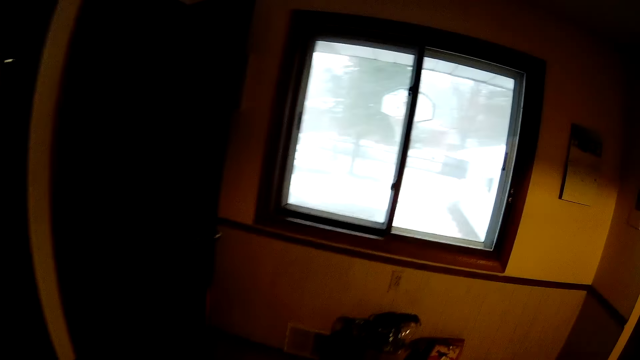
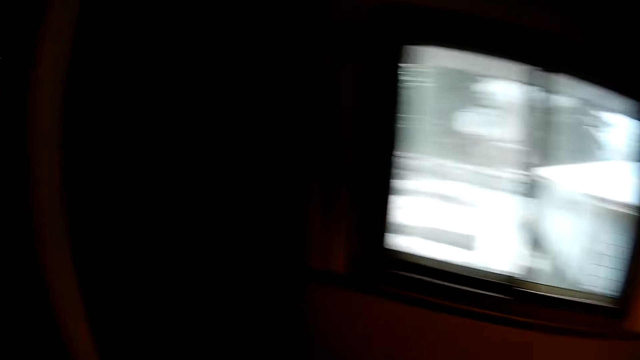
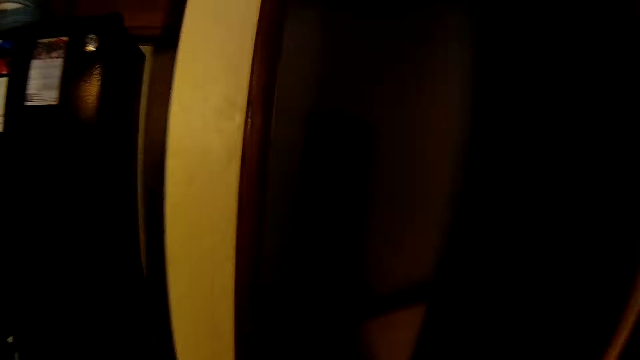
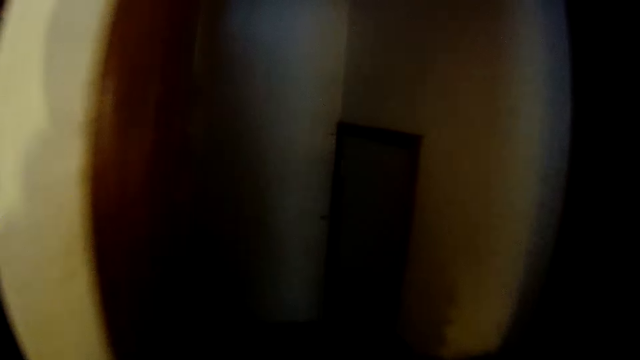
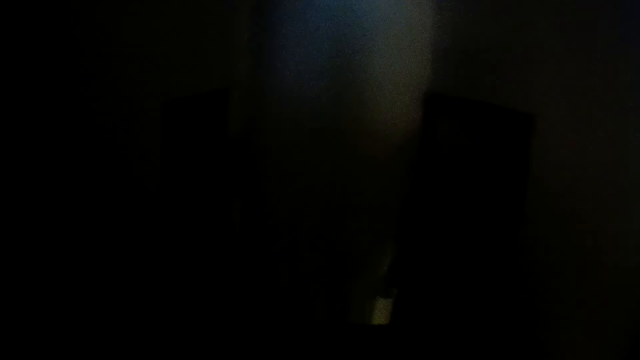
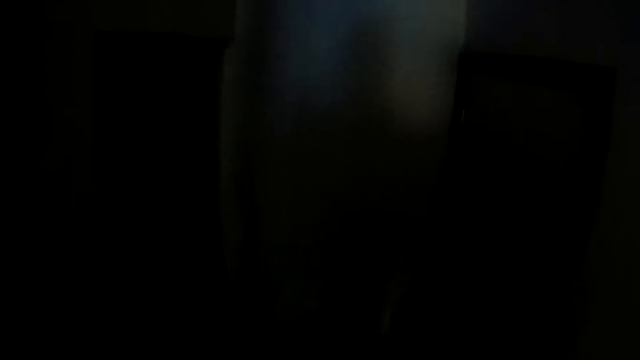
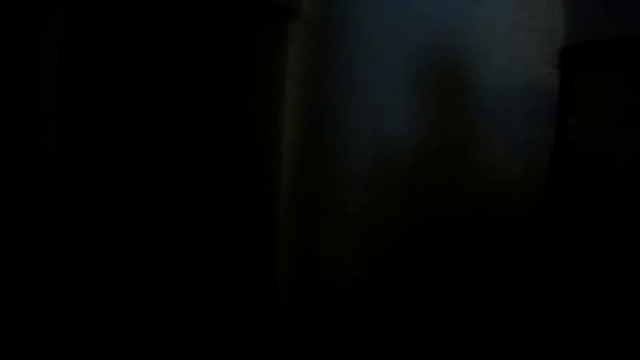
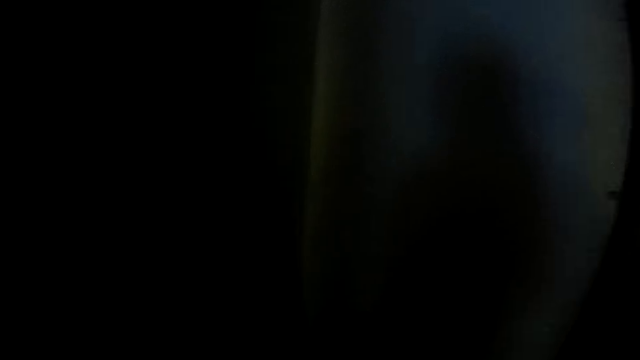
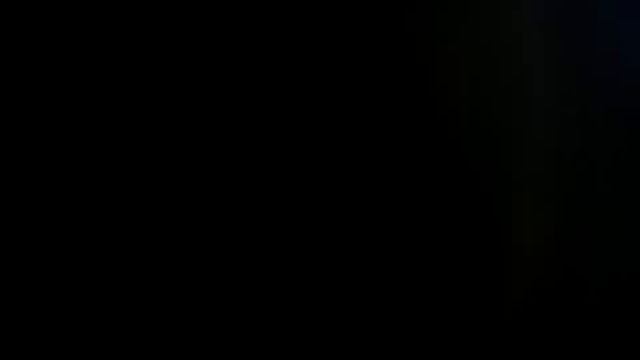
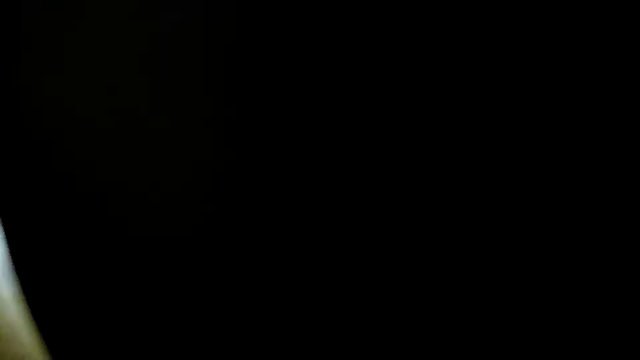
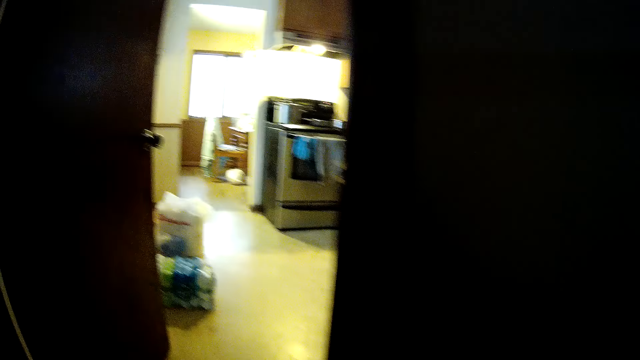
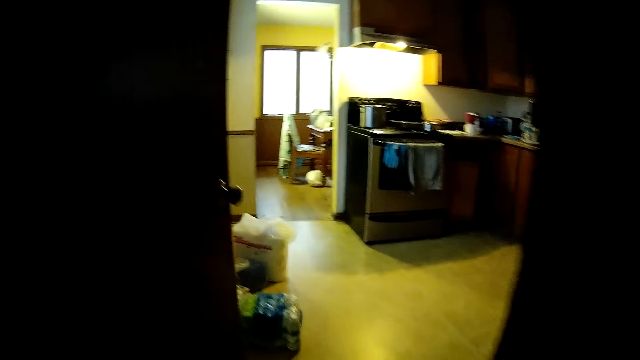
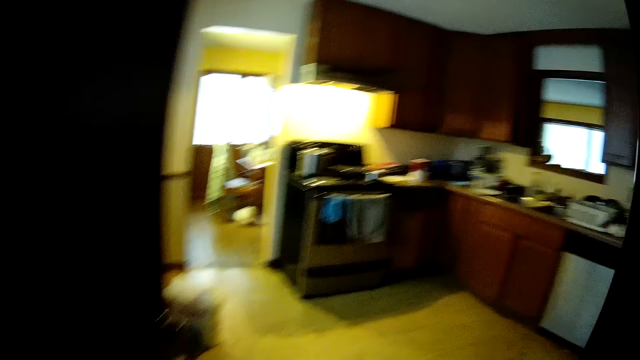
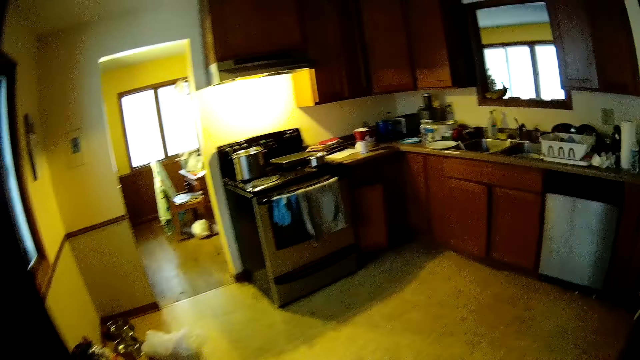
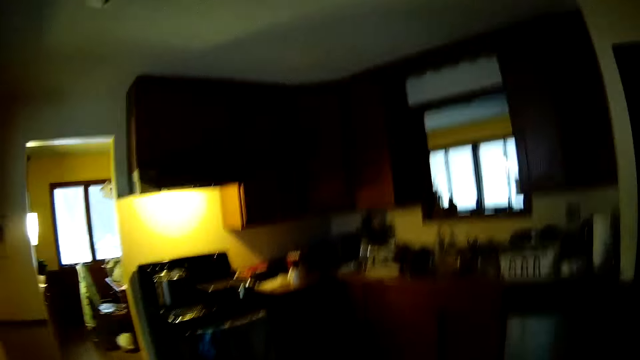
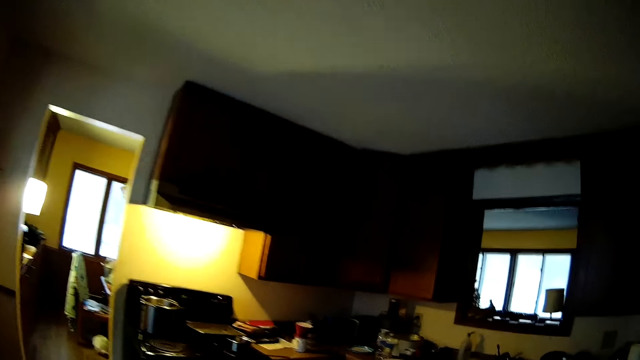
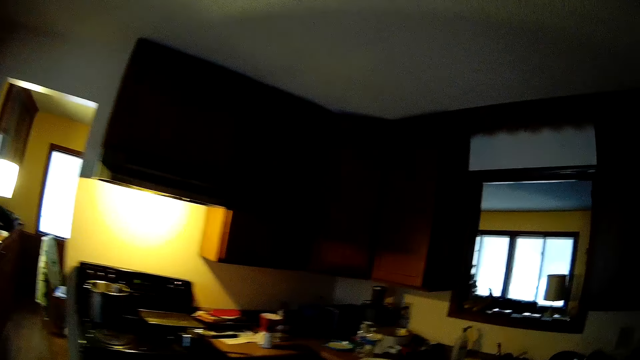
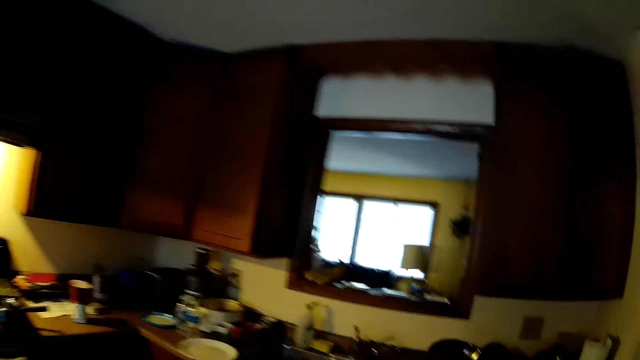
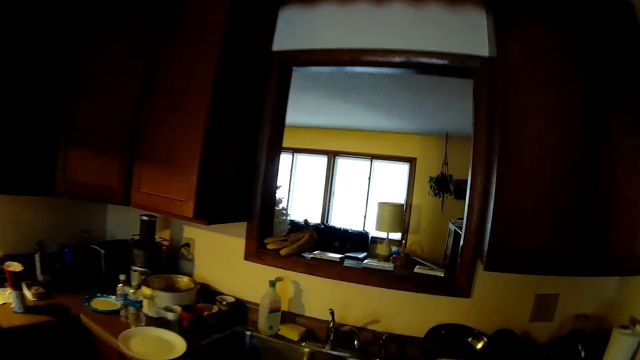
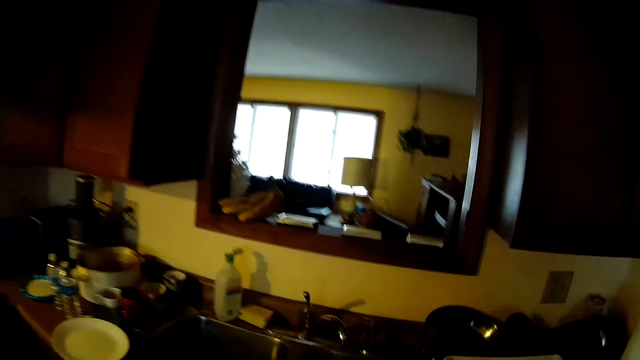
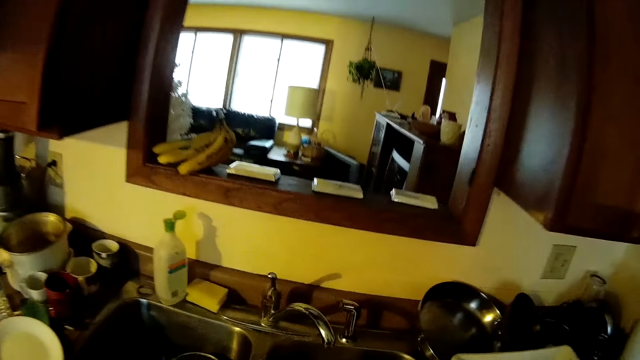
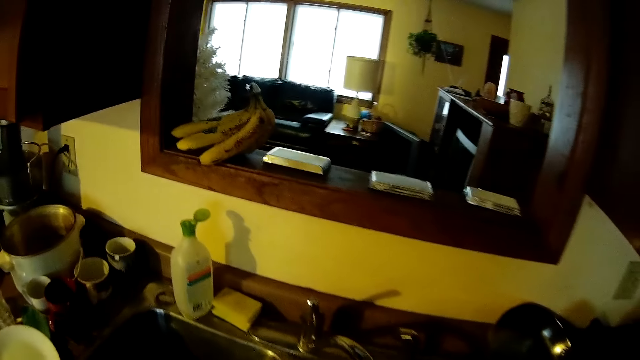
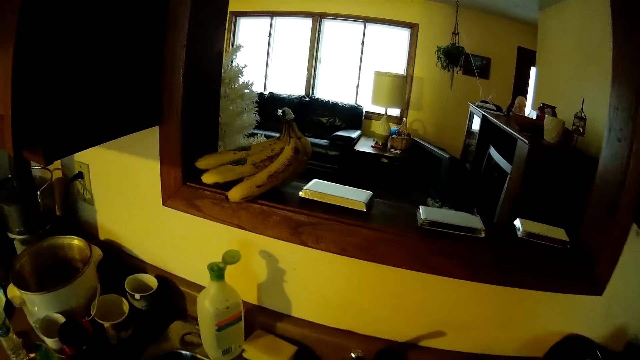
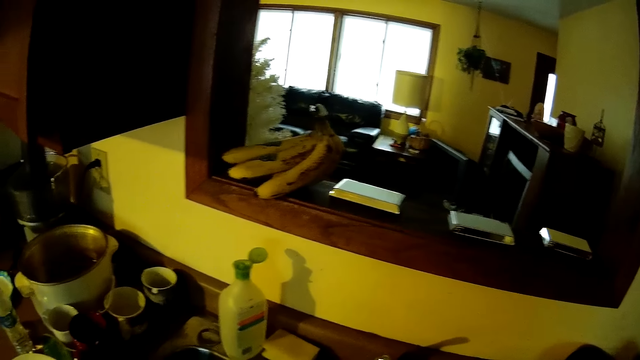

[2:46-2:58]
The camera wearer walks around in the kitchen. They walk down a flight of stairs. They walk back into the kitchen. They walk up the flight of stairs.

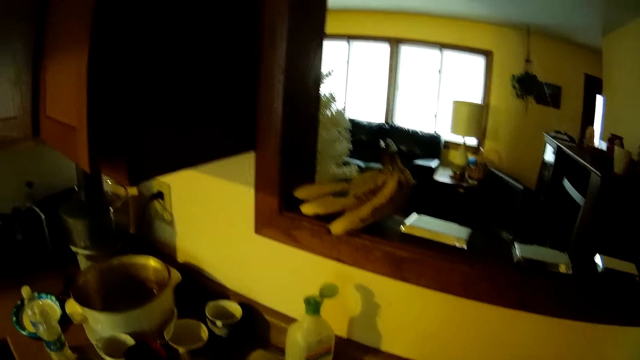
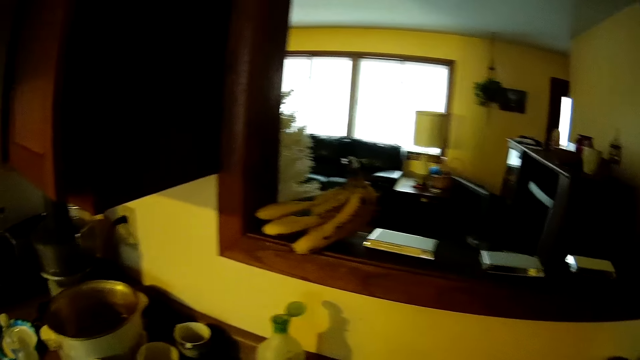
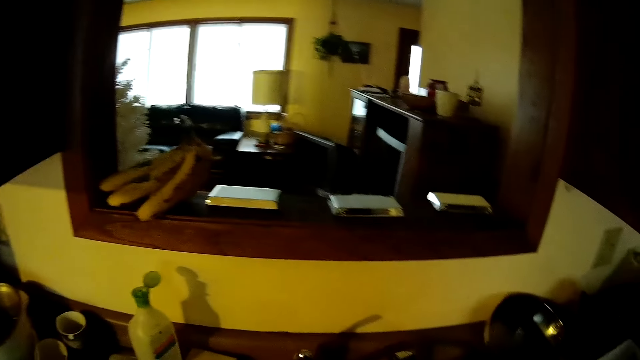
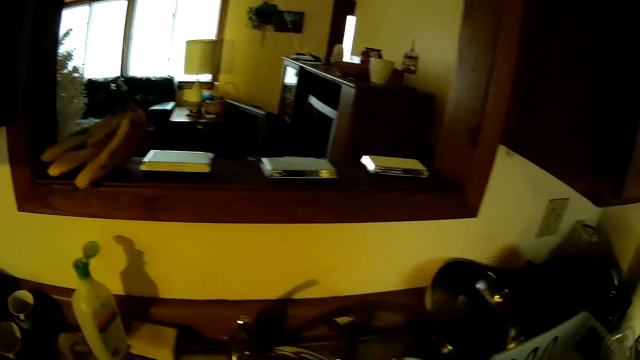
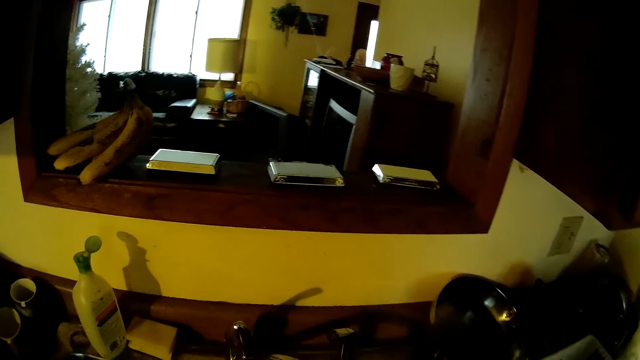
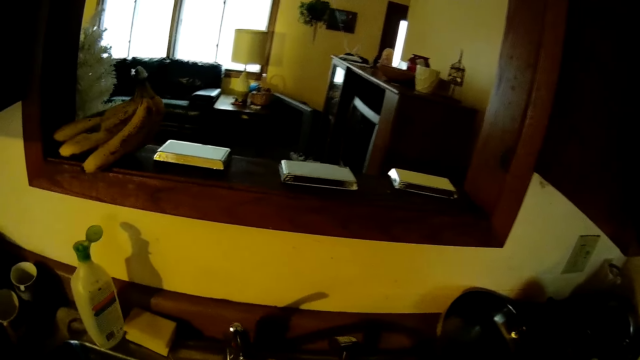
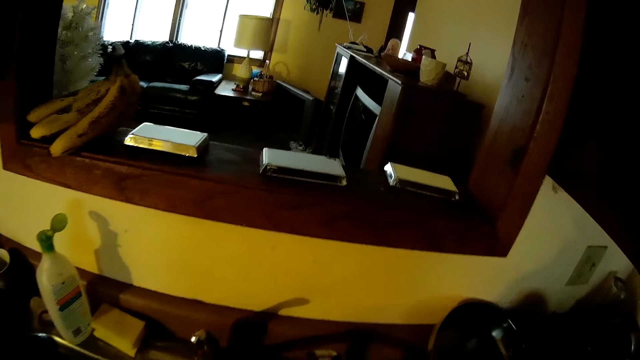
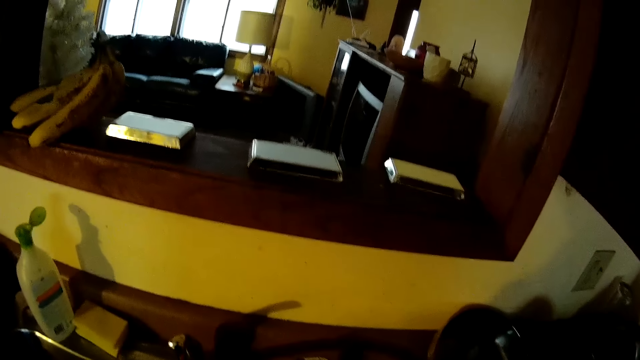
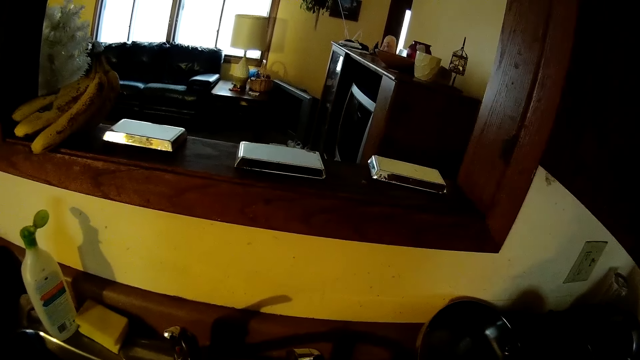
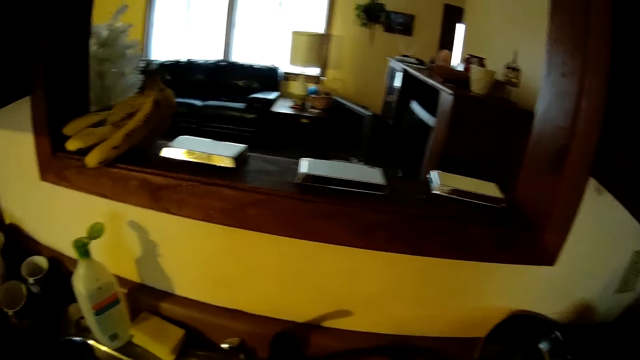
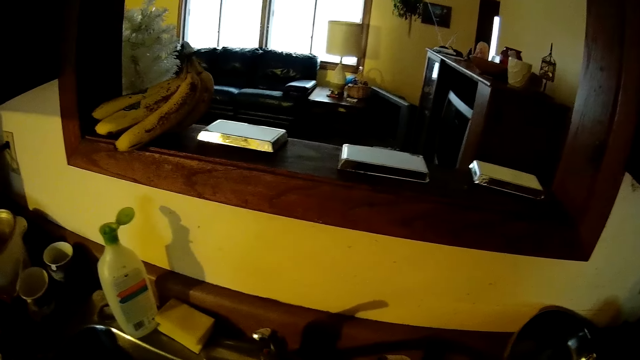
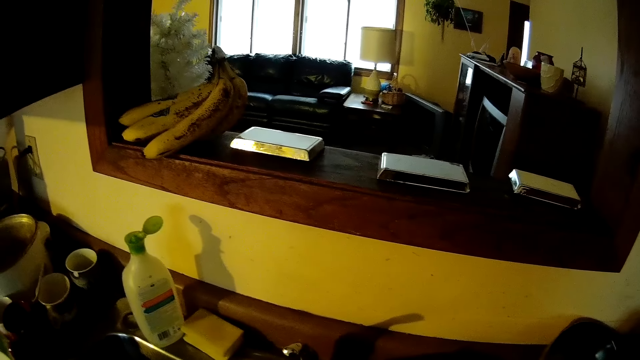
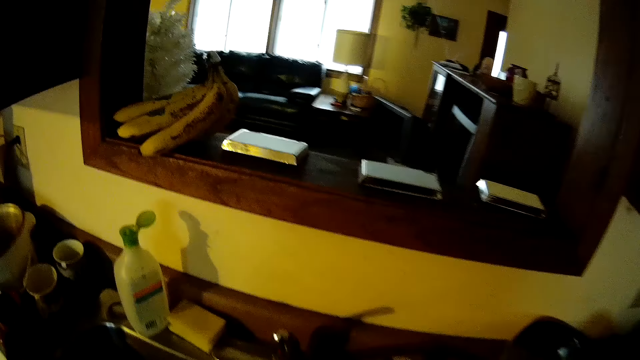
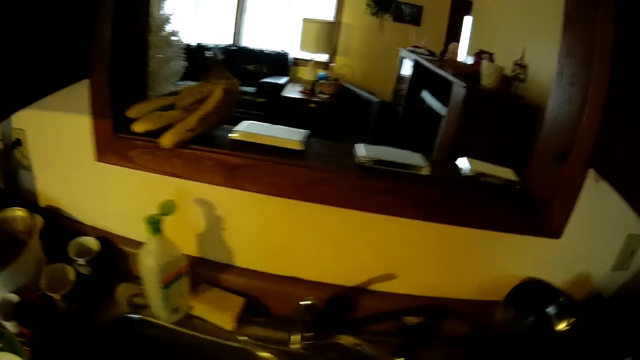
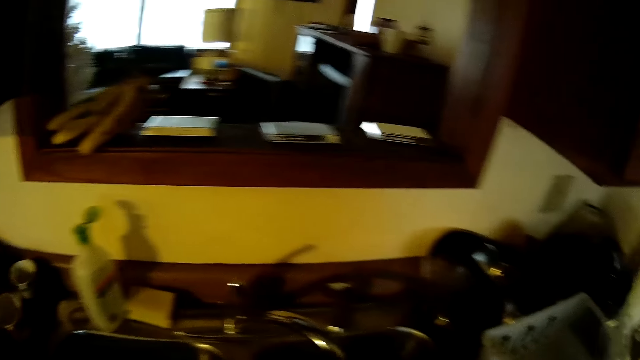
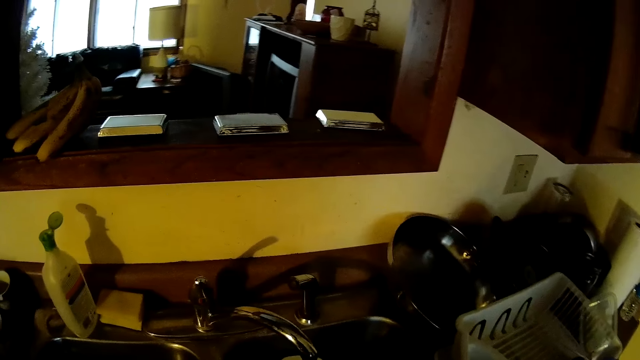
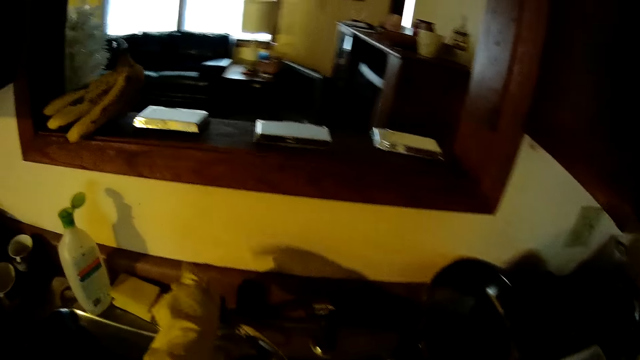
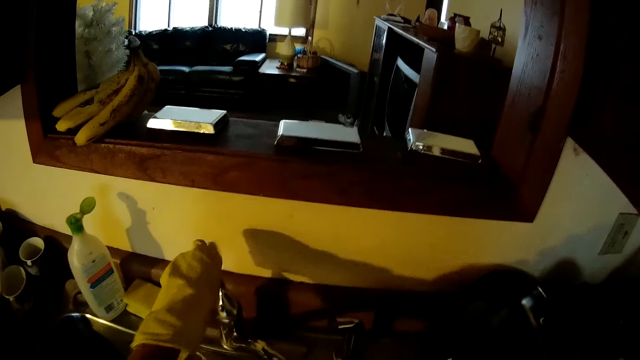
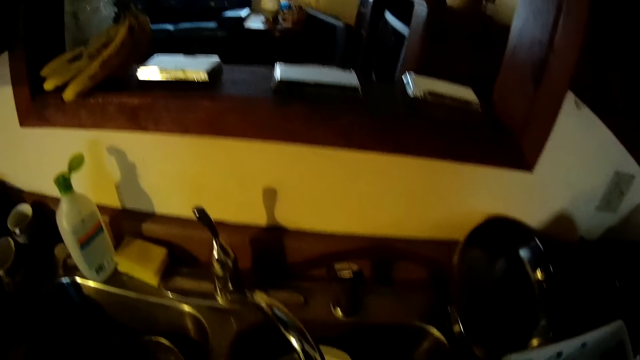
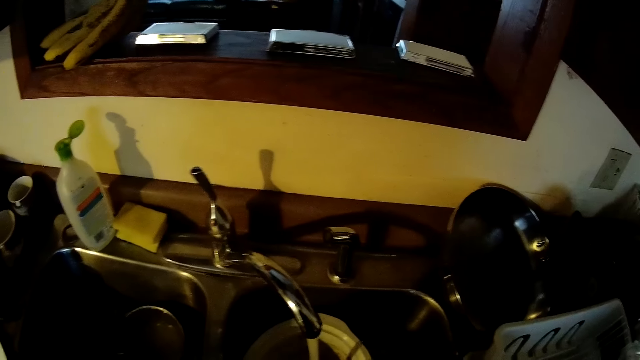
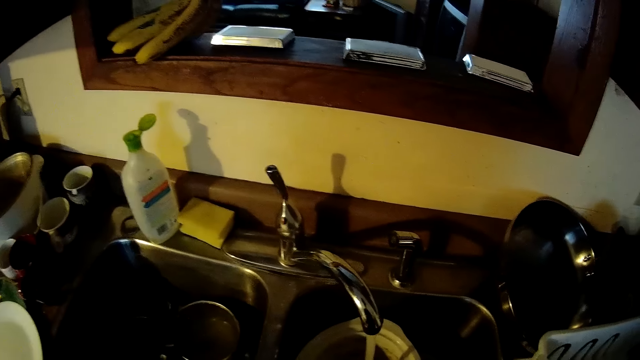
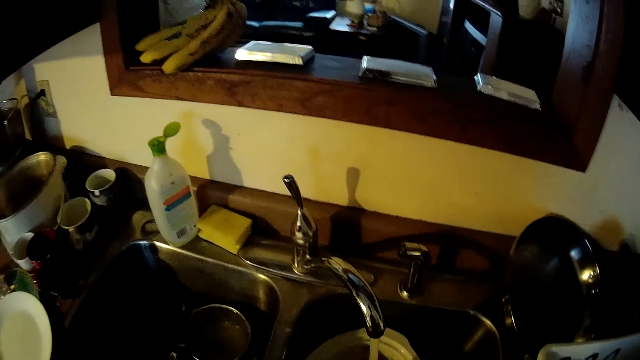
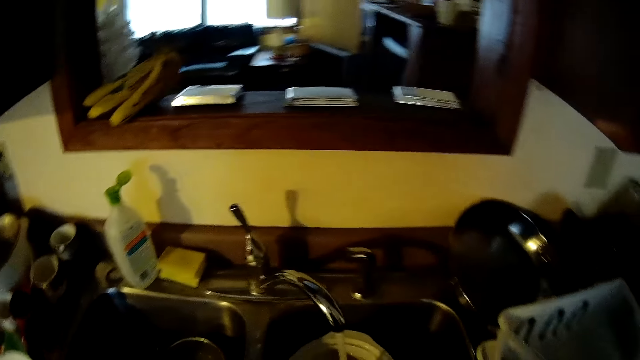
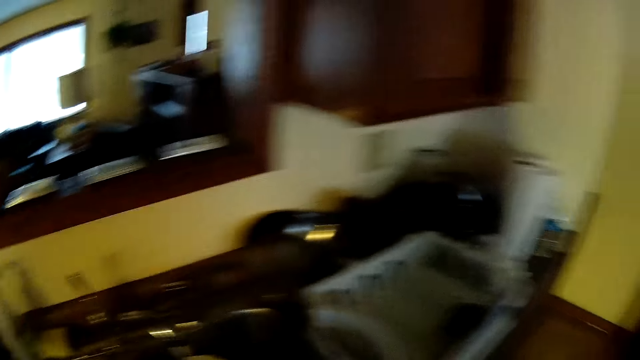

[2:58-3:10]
The camera wearer stands near a sink. He opens the tap with his left hand. He rinses some dishes.
